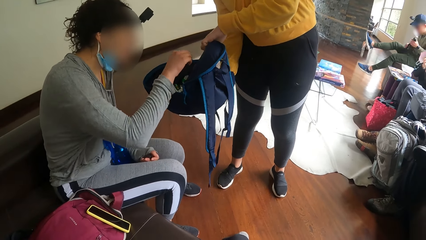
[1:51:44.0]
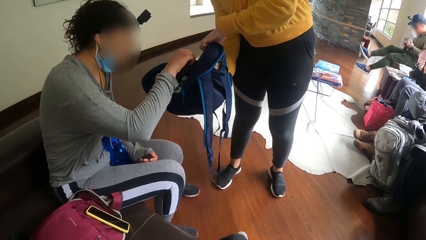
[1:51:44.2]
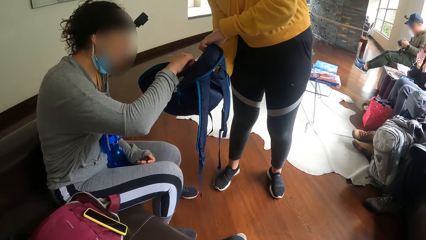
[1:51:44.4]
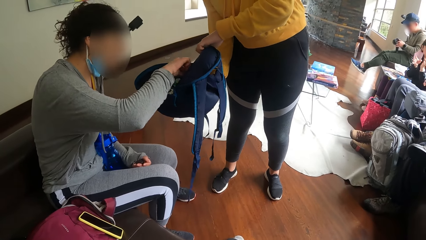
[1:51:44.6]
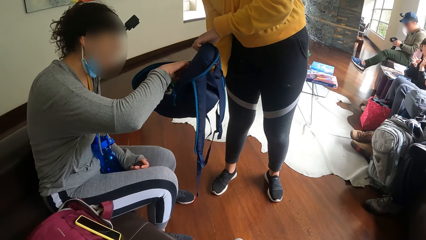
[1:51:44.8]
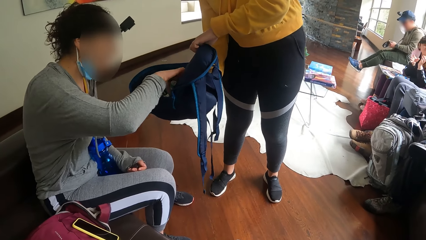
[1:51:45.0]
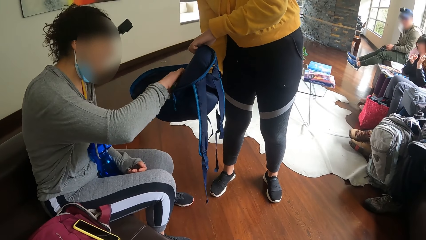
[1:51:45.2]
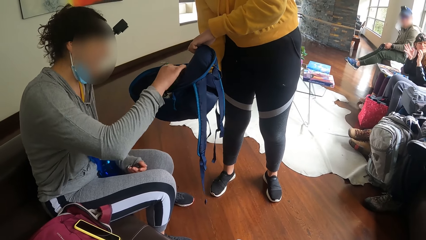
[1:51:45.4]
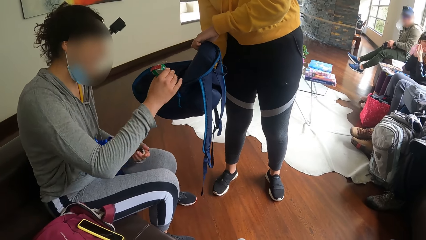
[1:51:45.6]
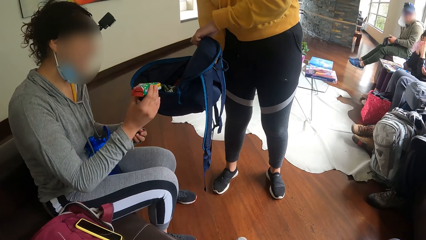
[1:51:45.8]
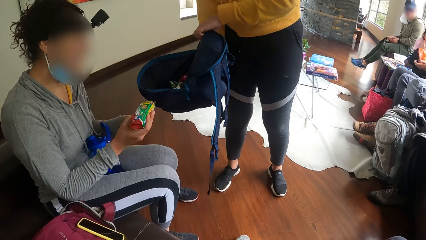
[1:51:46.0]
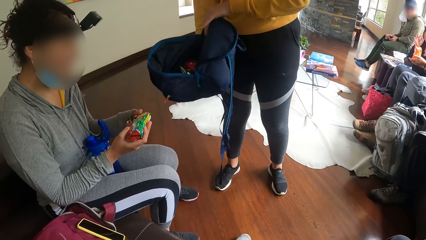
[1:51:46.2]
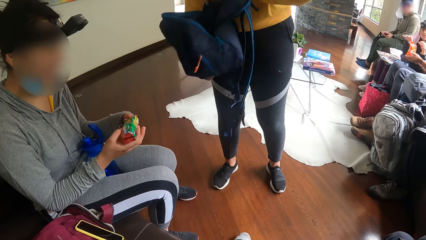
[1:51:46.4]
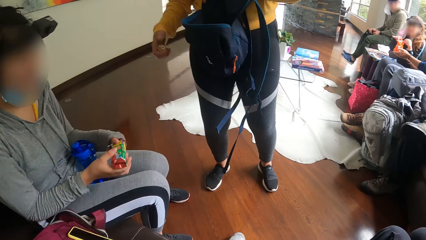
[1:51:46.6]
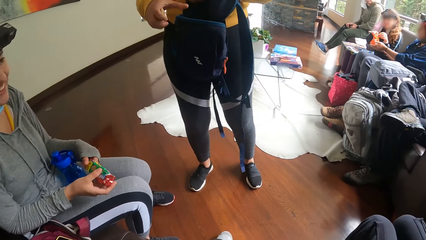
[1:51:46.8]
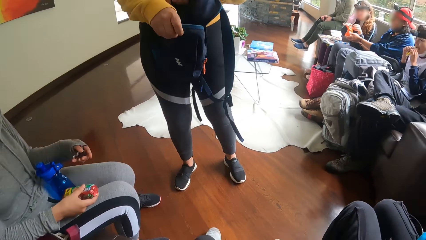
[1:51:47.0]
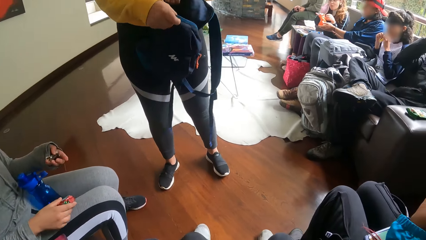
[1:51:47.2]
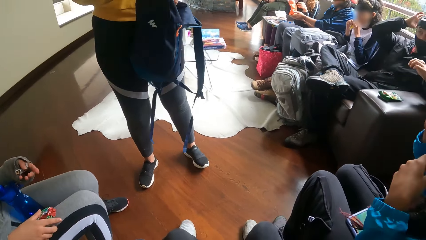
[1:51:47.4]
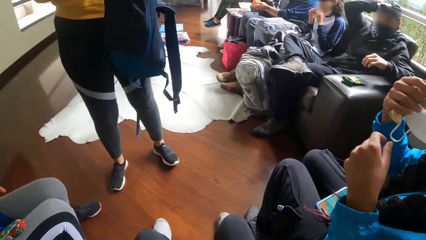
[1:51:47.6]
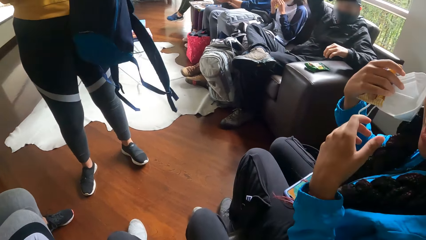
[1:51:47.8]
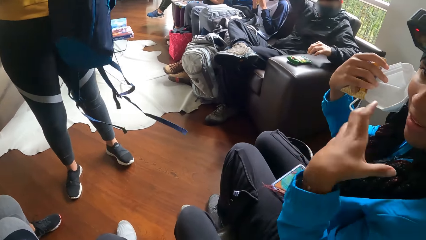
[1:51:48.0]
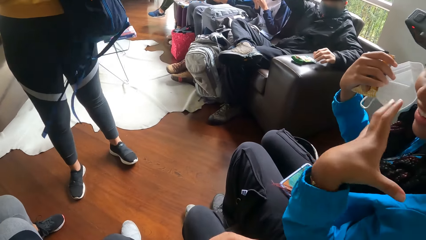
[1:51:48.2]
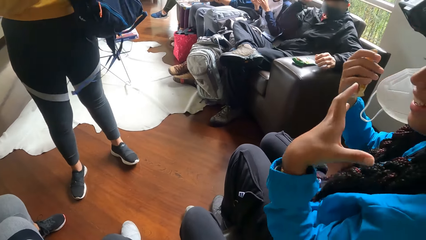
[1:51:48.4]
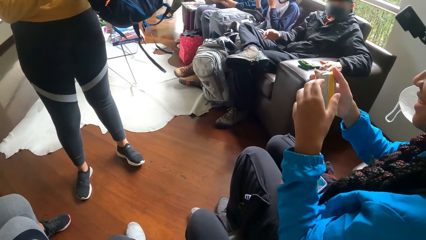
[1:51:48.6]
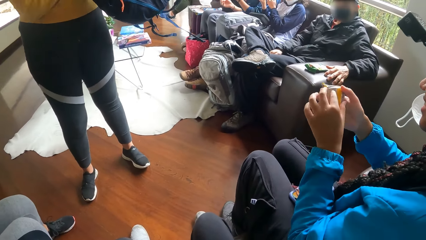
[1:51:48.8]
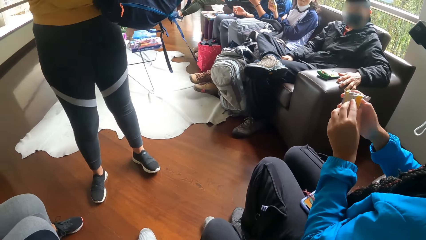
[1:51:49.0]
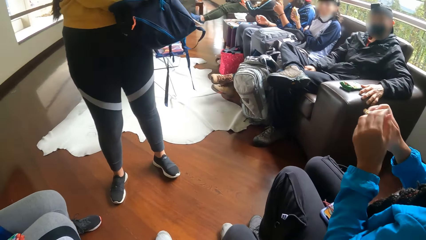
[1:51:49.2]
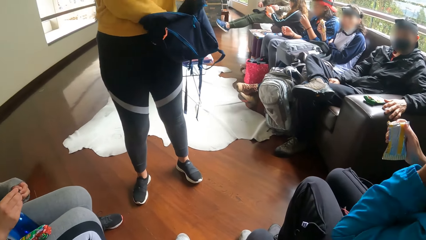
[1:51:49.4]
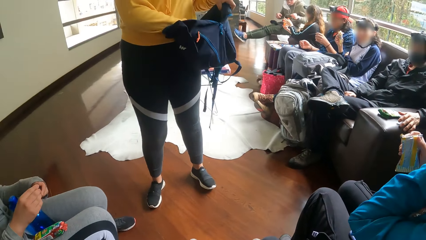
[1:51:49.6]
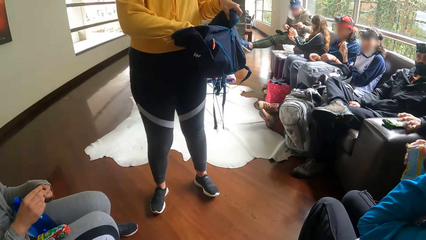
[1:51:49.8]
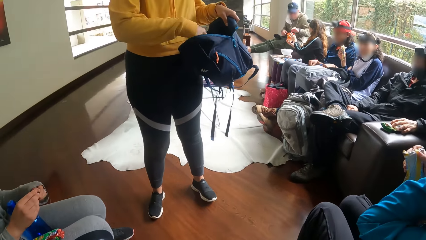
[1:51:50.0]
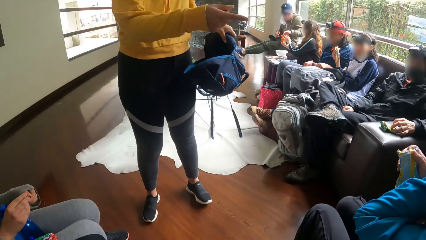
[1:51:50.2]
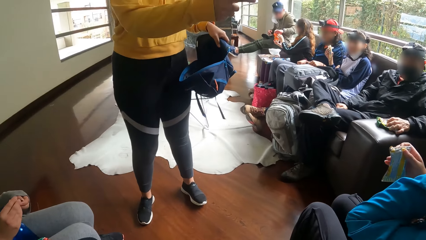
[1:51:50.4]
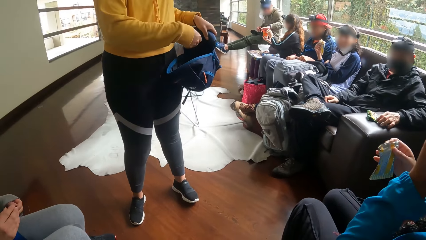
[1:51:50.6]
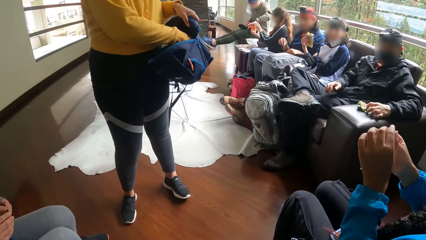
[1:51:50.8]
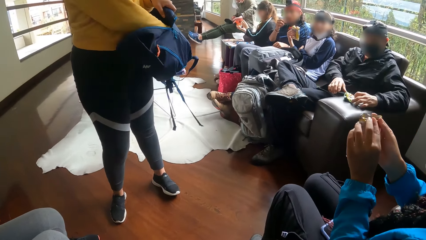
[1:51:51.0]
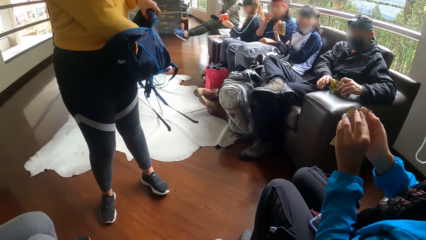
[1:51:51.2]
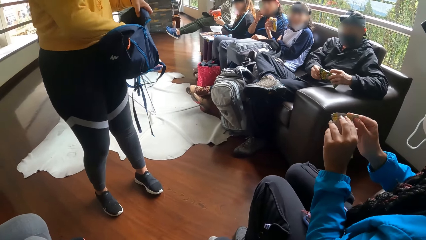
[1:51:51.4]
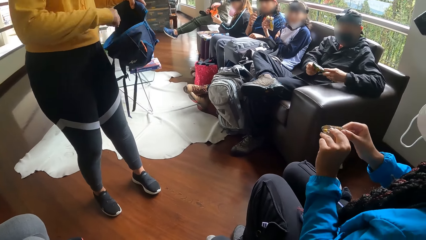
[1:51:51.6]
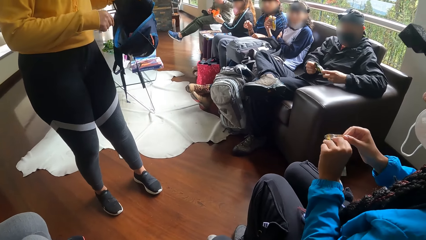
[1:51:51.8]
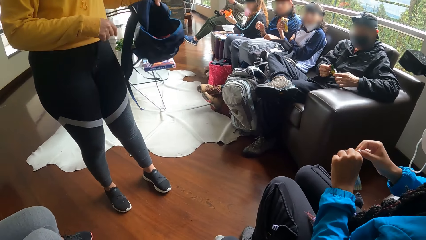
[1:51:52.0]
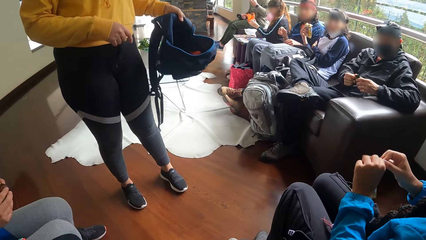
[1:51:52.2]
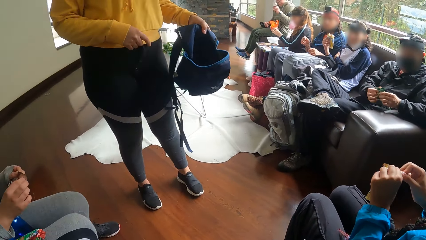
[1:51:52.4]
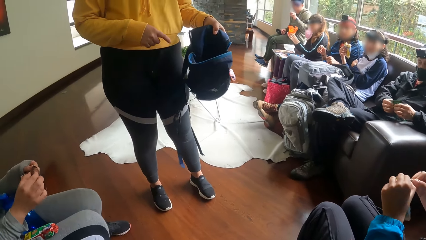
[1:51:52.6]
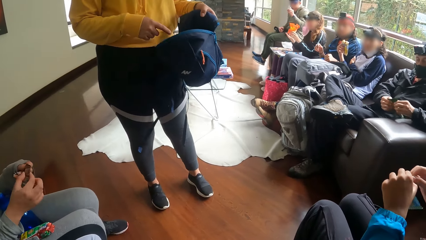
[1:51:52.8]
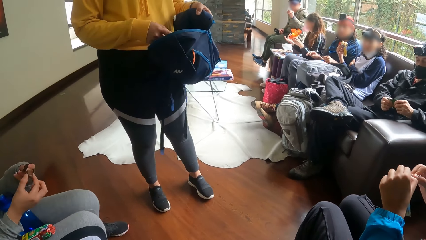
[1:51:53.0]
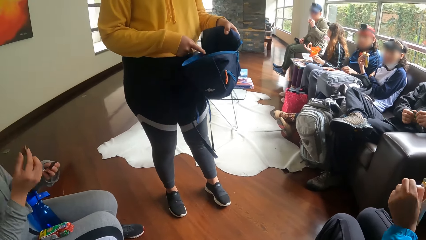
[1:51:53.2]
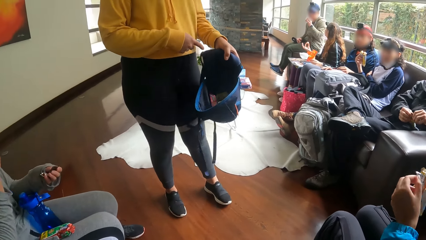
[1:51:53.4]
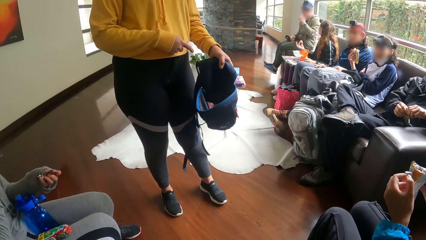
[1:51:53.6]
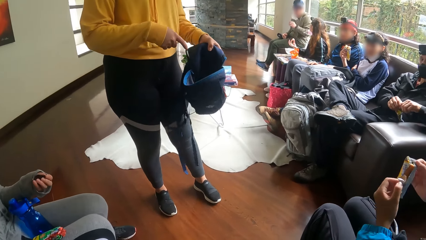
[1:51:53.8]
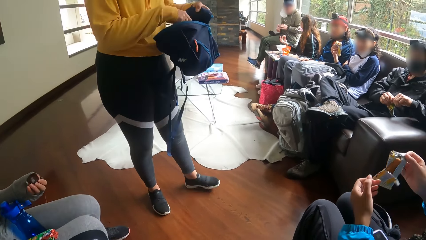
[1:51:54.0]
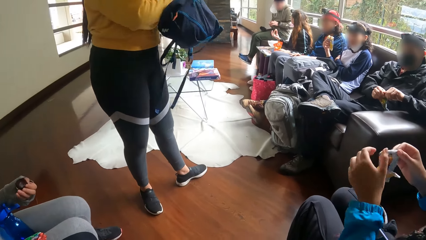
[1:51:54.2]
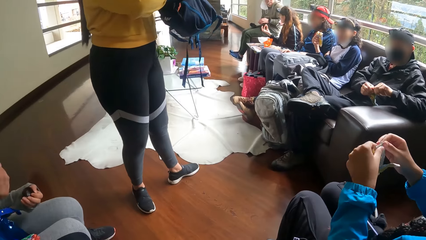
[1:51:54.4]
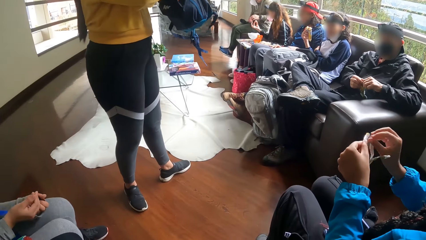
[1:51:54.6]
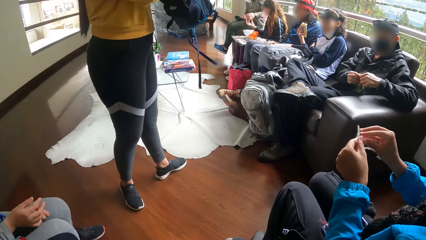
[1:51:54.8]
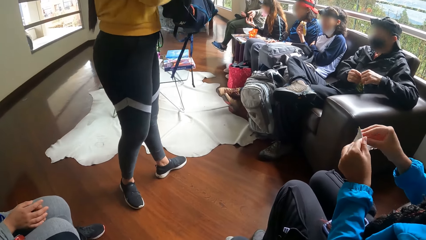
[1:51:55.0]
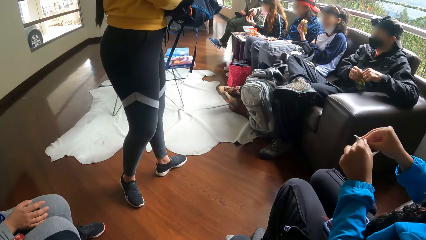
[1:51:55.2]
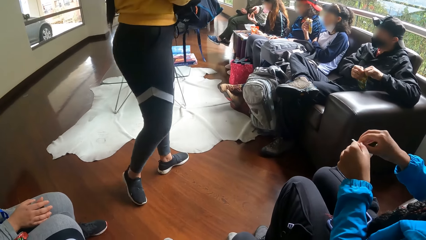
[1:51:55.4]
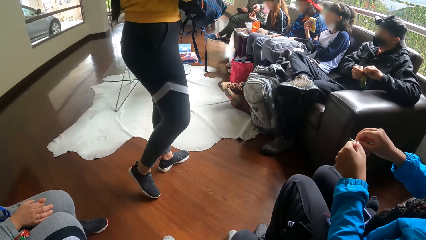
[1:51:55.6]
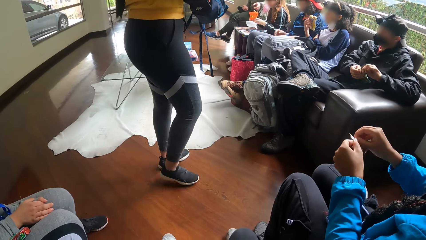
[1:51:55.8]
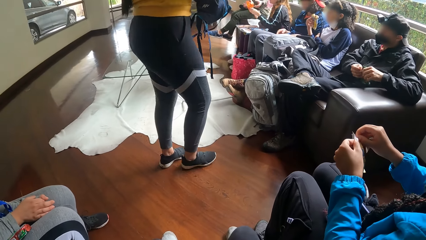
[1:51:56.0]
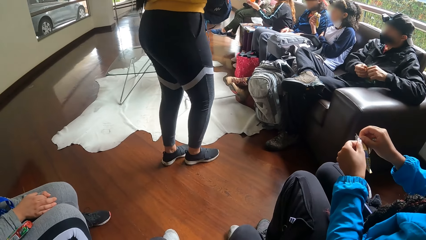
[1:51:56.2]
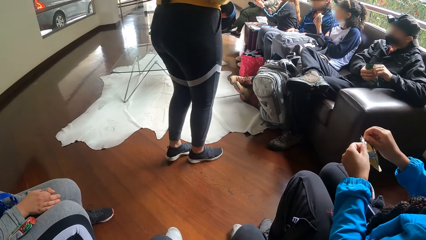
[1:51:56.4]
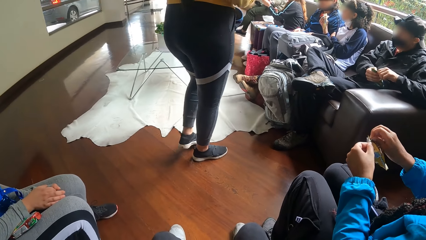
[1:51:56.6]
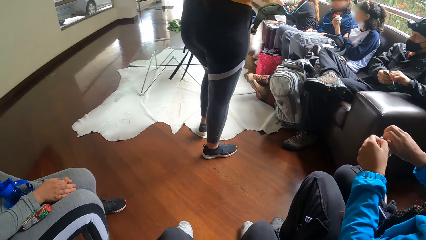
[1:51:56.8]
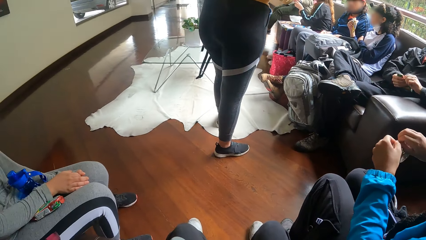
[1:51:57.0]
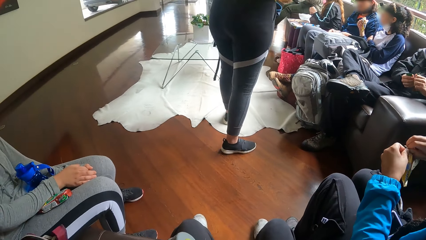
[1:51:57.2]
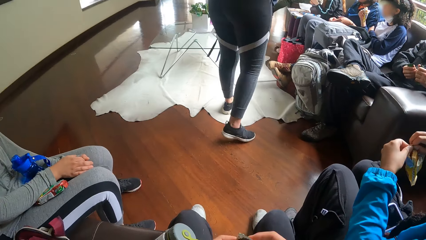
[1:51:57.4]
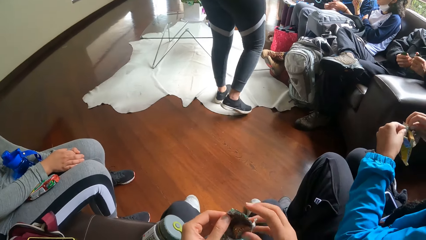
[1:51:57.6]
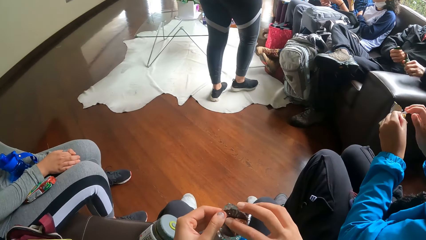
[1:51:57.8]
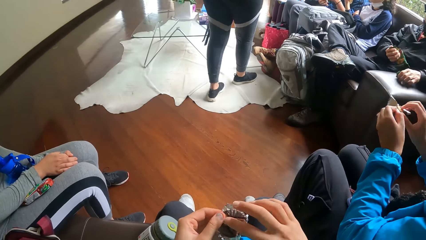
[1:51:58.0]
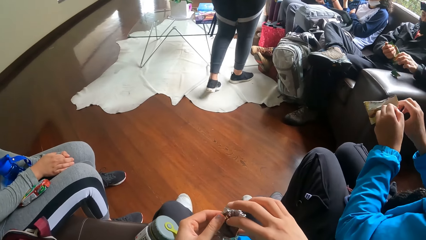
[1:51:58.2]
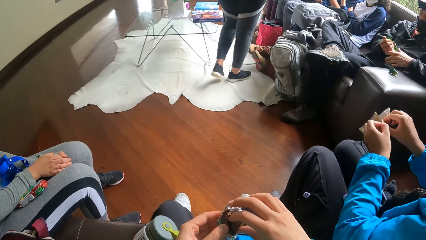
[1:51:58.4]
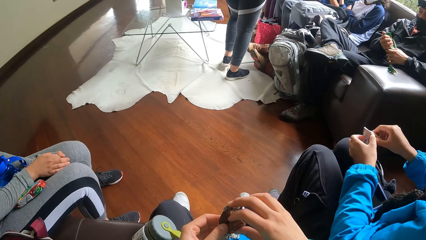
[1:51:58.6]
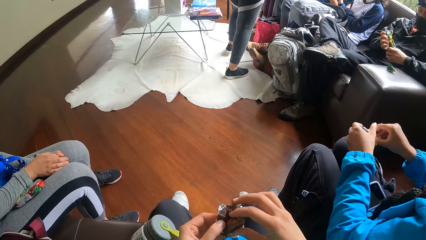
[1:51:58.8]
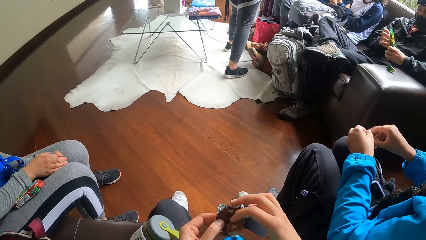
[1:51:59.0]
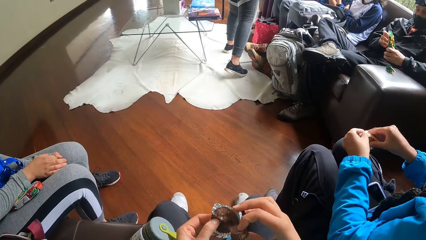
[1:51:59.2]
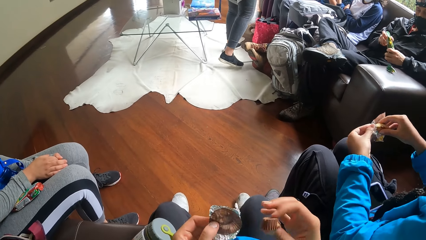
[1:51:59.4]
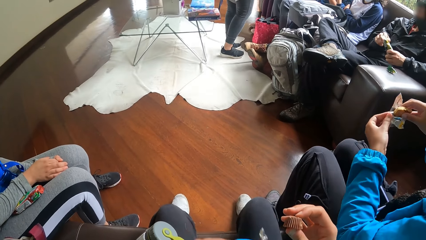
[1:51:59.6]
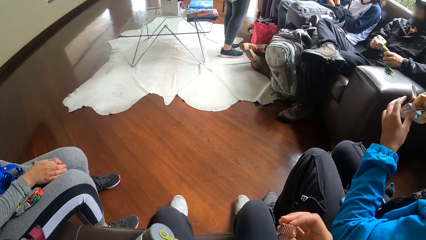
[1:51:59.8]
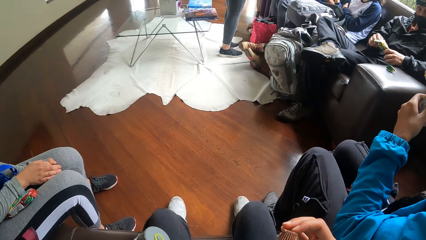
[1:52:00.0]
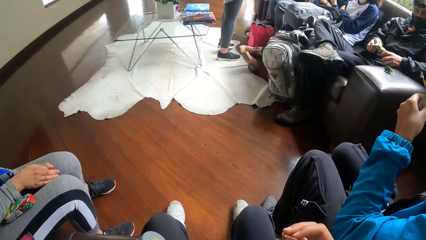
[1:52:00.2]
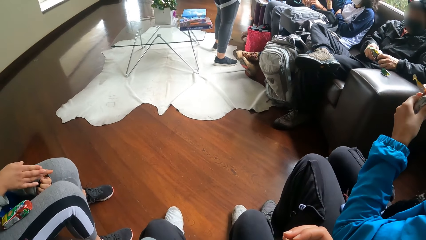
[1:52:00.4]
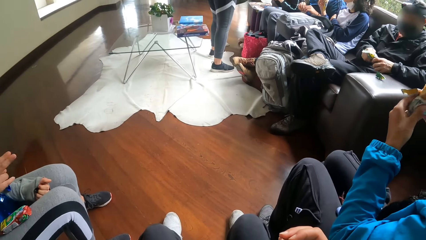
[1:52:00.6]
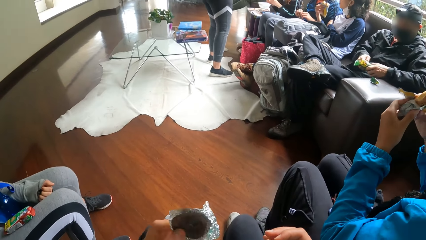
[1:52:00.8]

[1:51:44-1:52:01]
A woman puts her right hand in the blue backpack. The woman carries a biscuit from the blue backpack with her right hand. Another woman carries a biscuit from the nylon with her left hand. A third woman puts her right hand in the blue backpack. A fourth woman opens the biscuit nylon with both hands. The third woman walks back to her seat. A man opens the biscuit nylon with both hands. The camera wearer removes the biscuit from the nylon.
